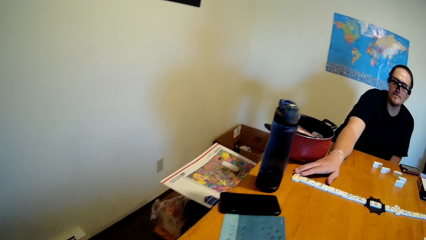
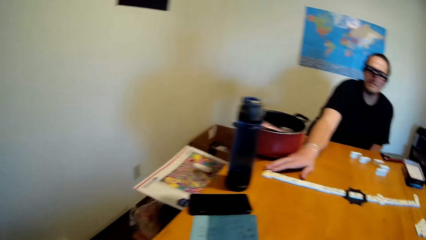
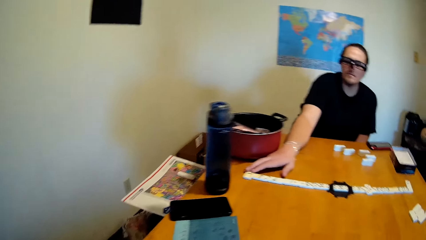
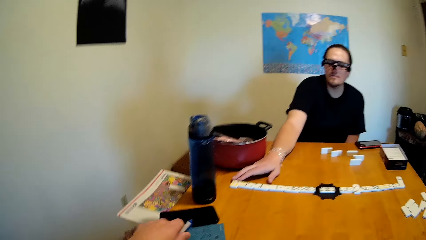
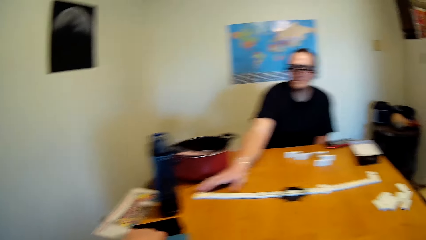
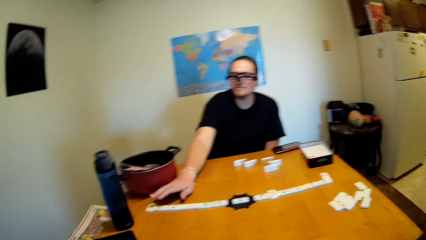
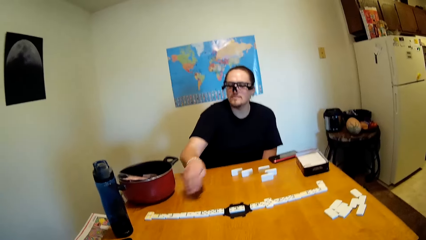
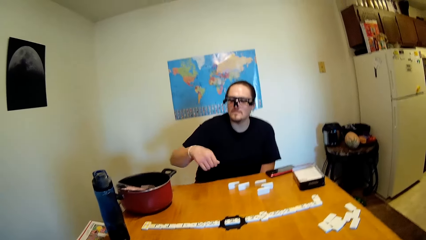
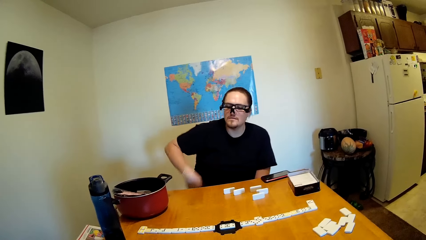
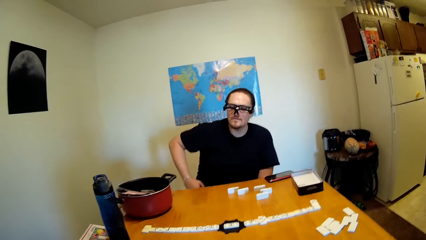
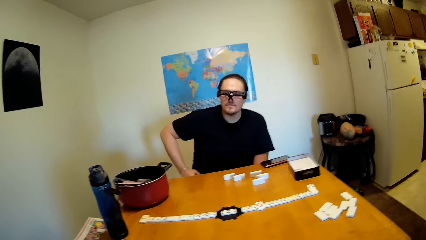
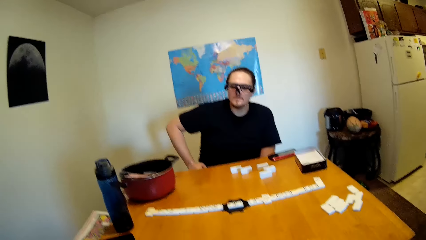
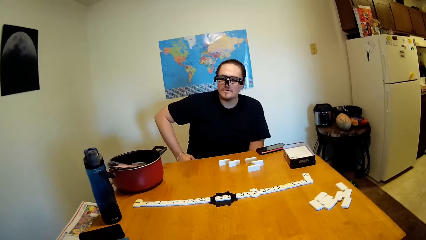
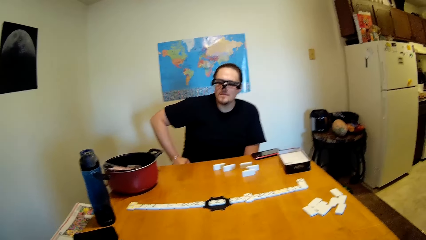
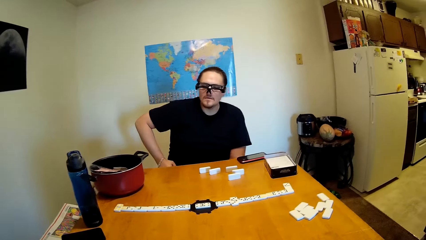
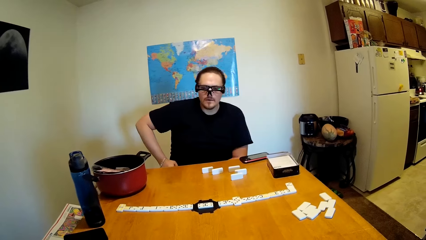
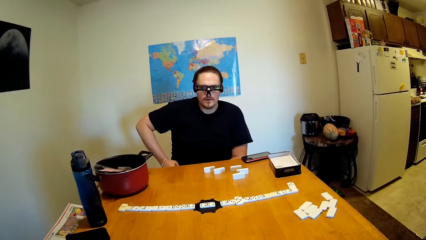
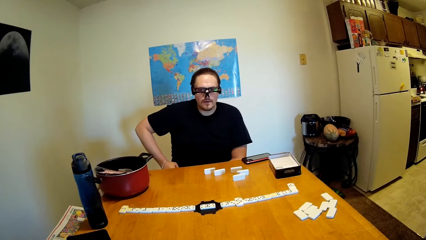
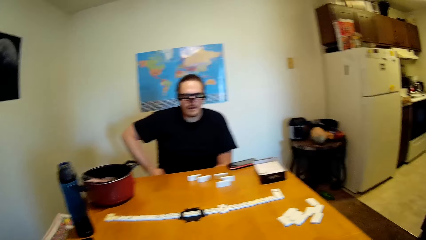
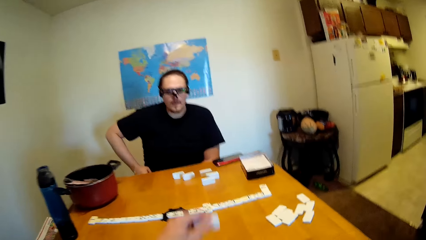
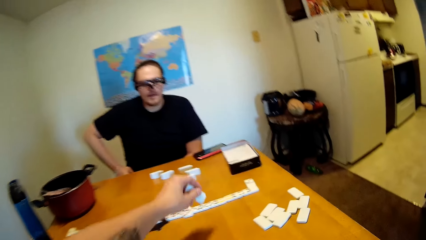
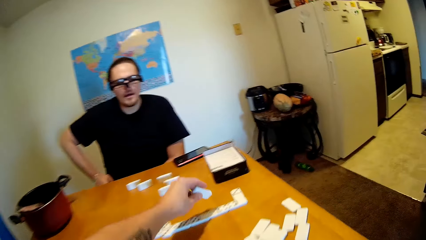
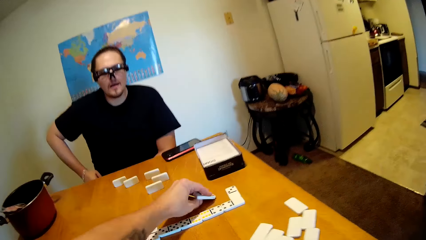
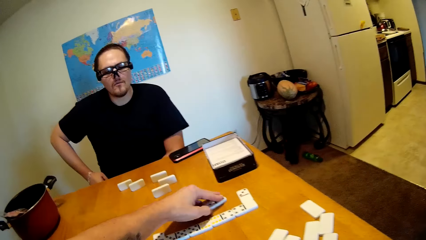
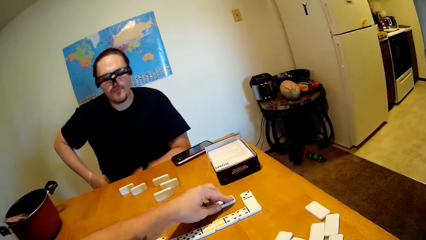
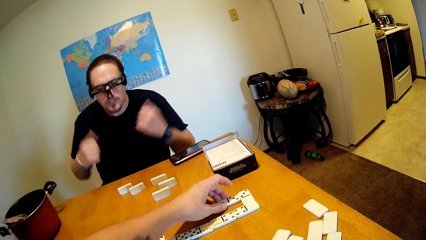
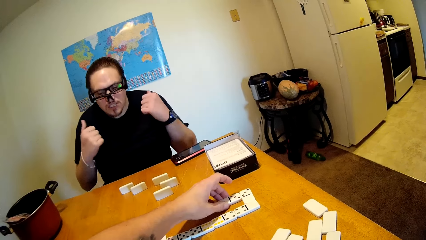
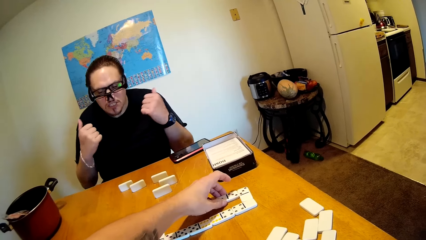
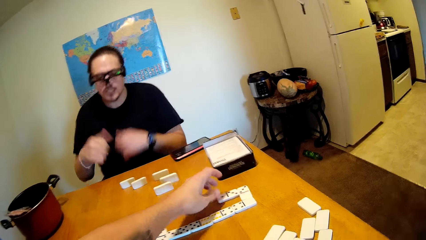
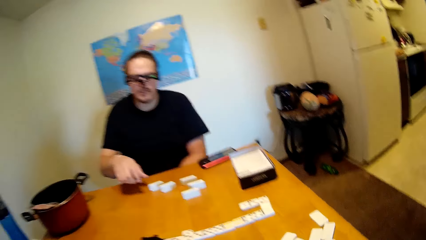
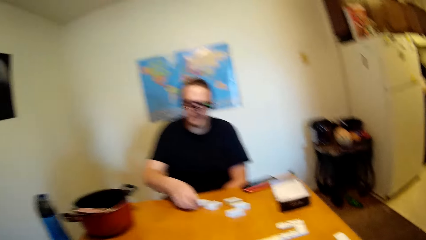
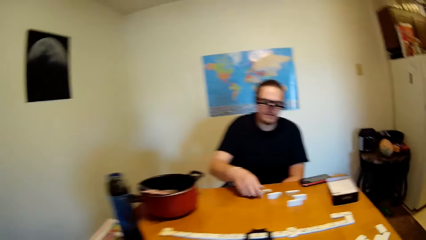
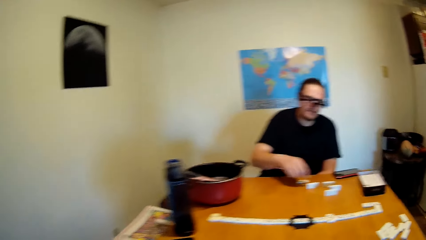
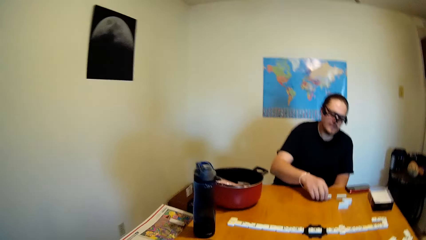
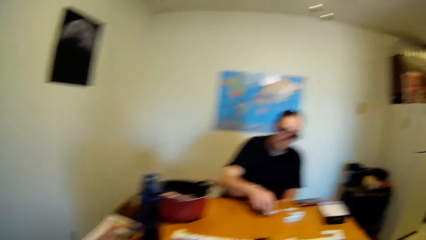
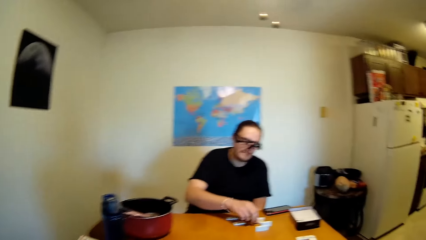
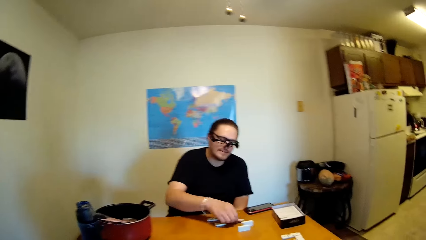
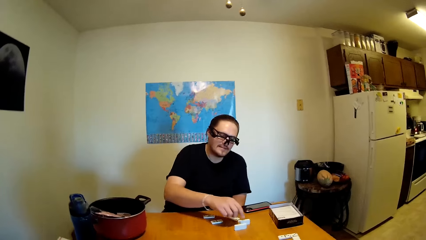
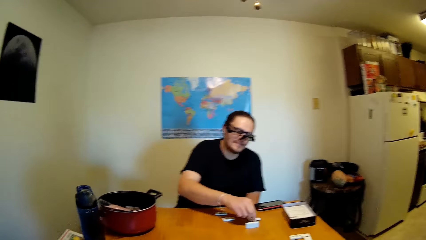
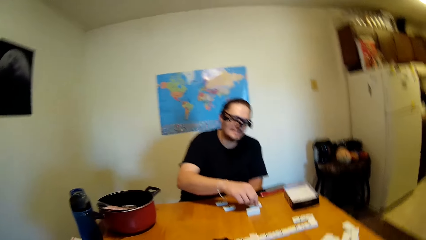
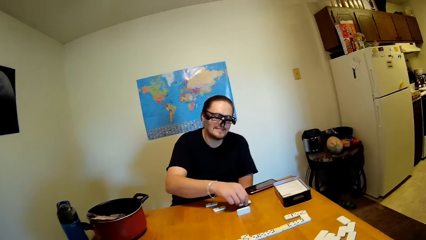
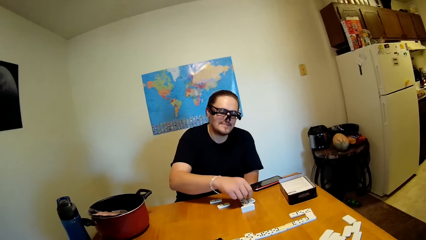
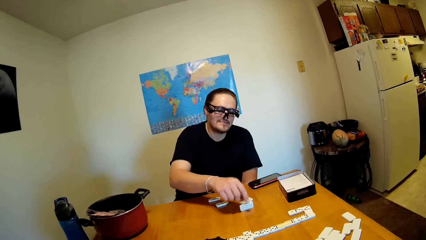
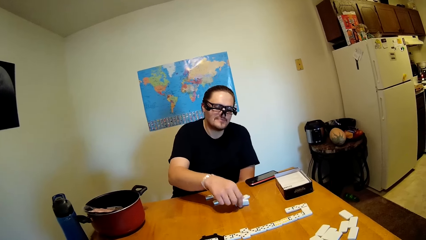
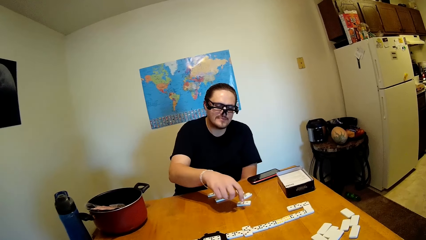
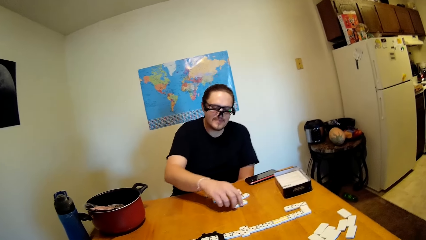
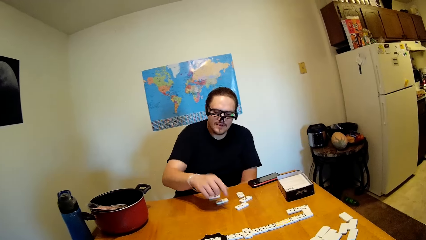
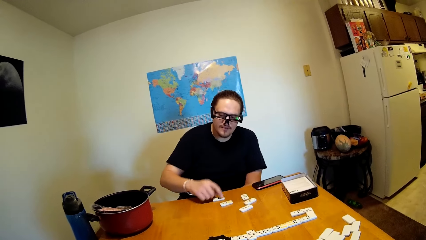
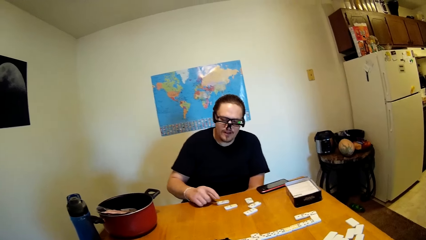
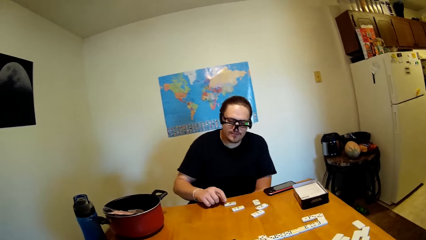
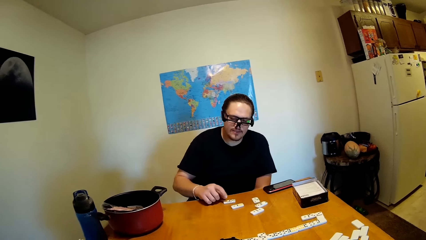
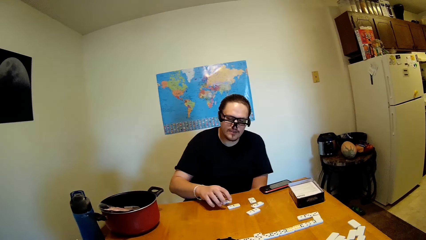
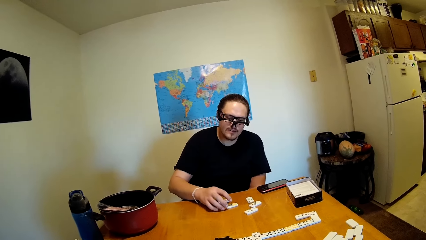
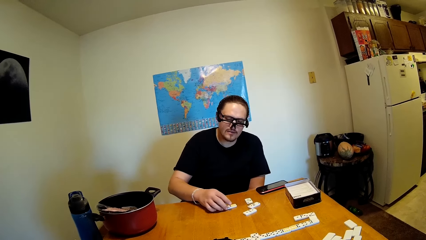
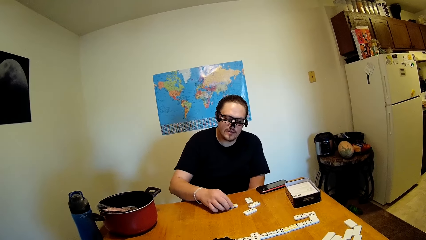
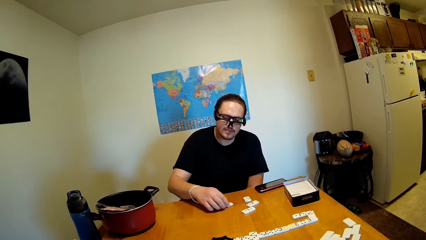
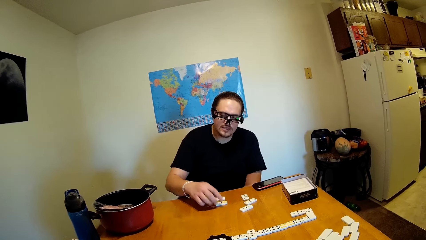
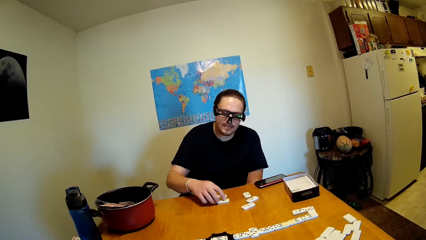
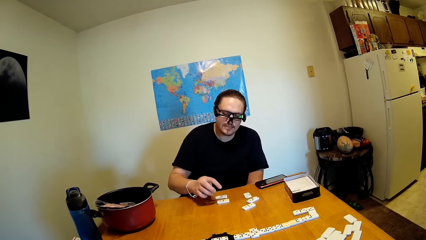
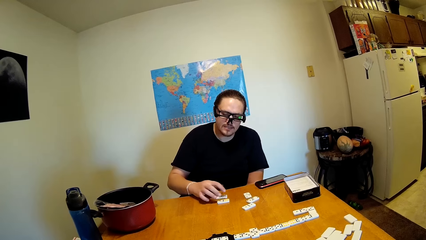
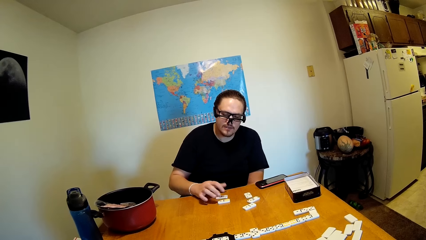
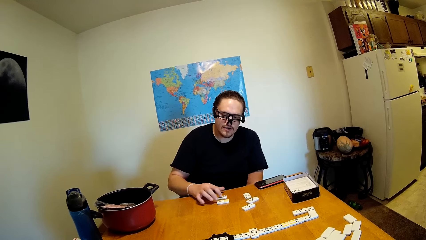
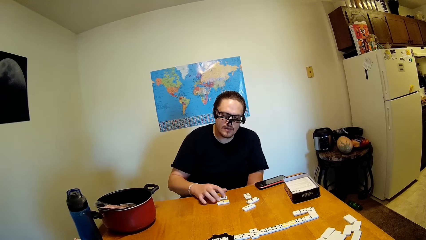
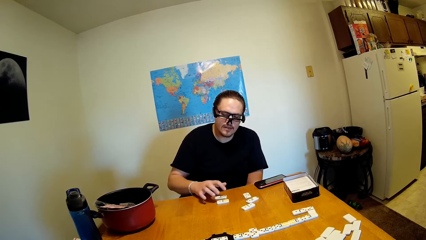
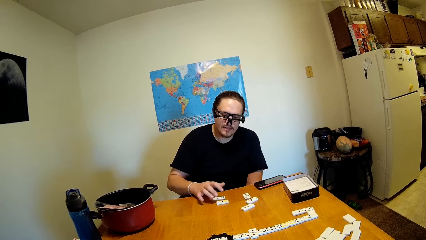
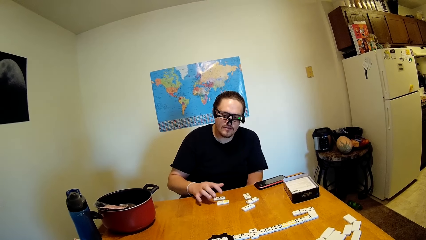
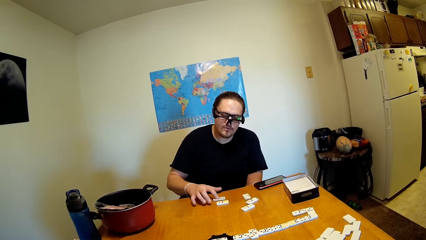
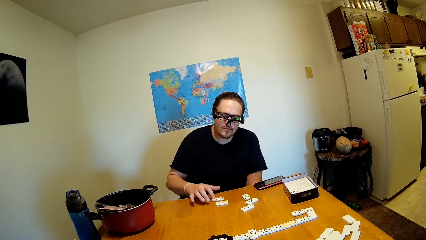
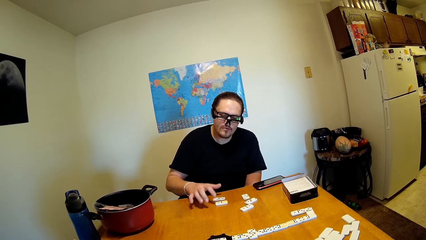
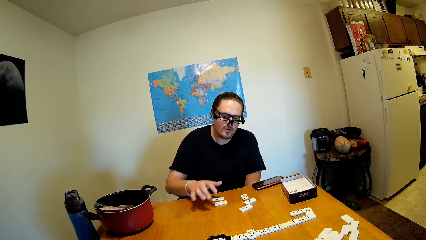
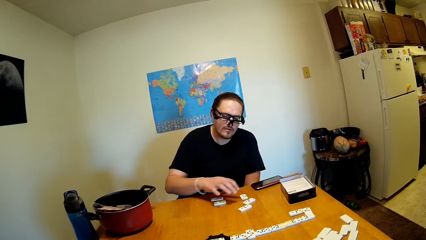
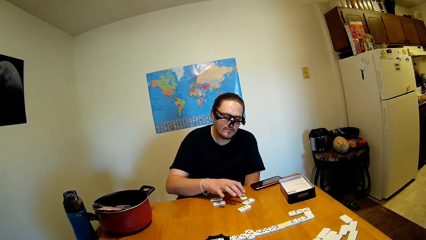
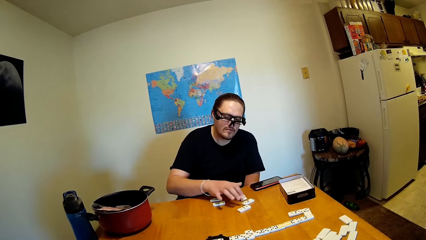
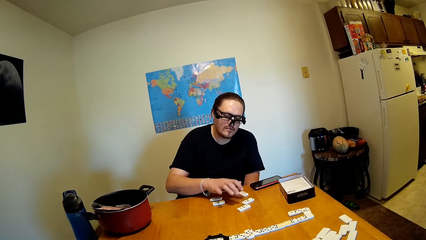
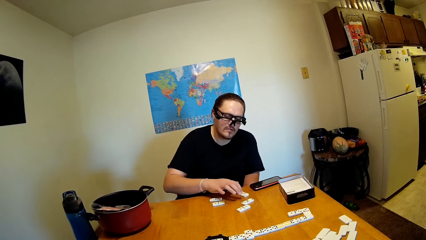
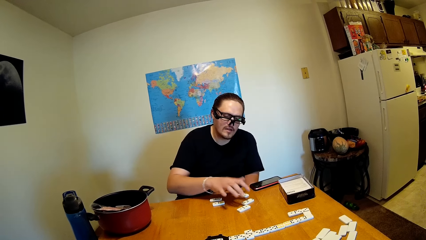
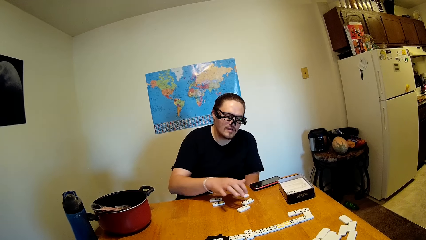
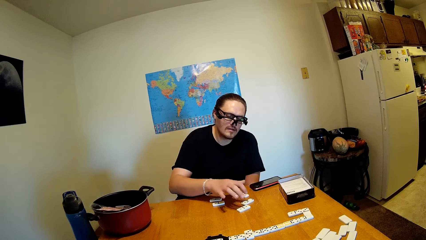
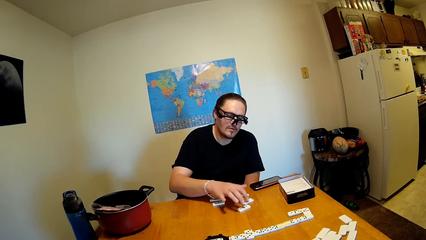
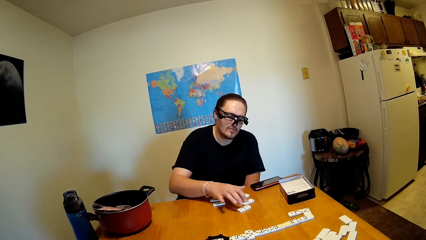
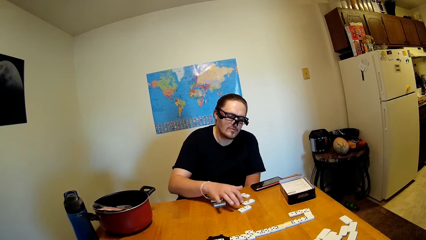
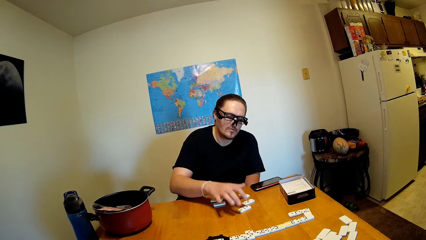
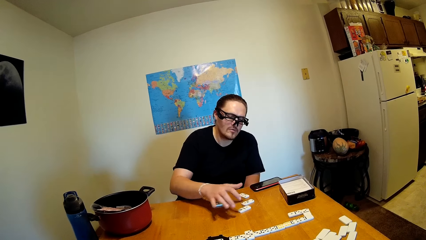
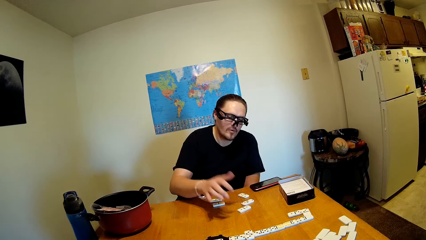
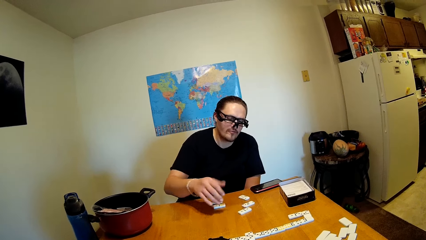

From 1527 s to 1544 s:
The camera wearer puts a pen on a table. A man swings the right hand. The camera wearer looks around. The man leans a hand on the waist. The camera wearer swings the left hand. They pick up a dice on the table. They drop the dice or domino on the desk. The man swings both hands. He swings the right hand. He arranges dices on the table. He turns the dominoes on the desk. He swings the right hand. He counts the dices. He touches the dominoes.
